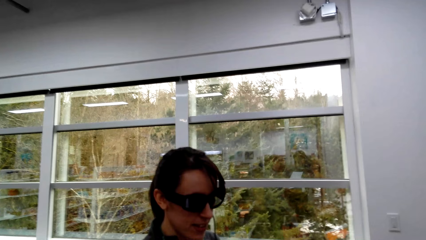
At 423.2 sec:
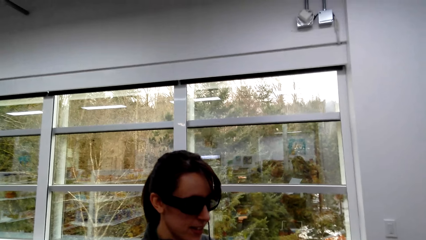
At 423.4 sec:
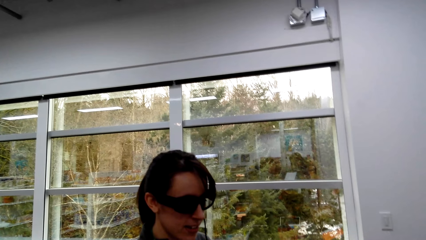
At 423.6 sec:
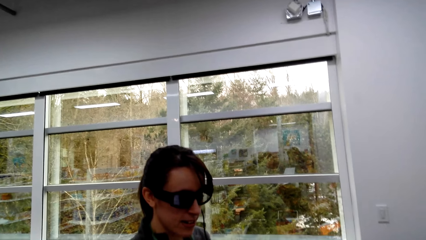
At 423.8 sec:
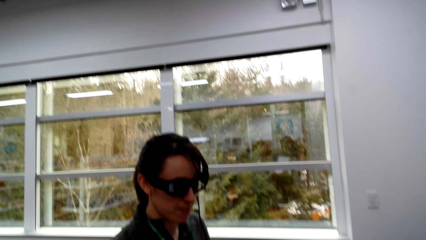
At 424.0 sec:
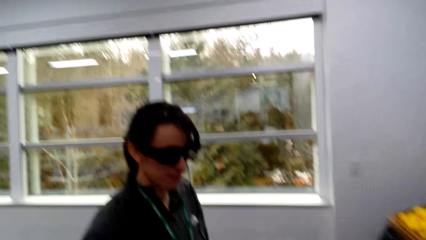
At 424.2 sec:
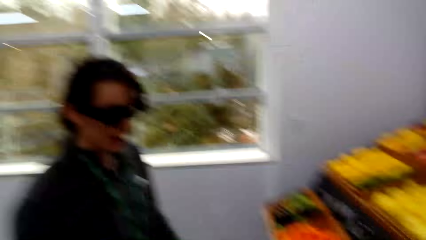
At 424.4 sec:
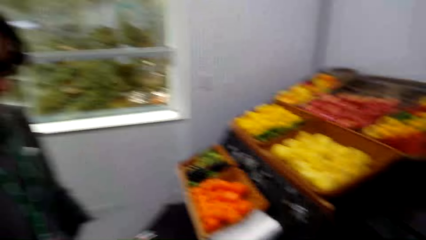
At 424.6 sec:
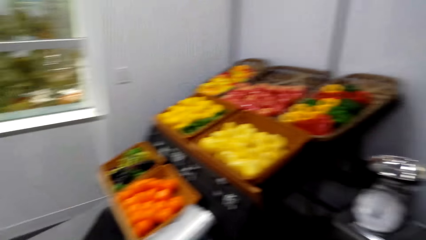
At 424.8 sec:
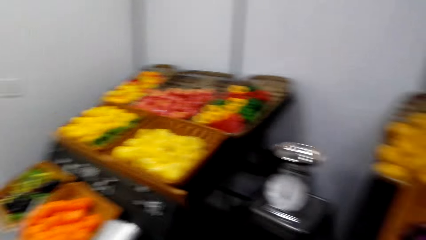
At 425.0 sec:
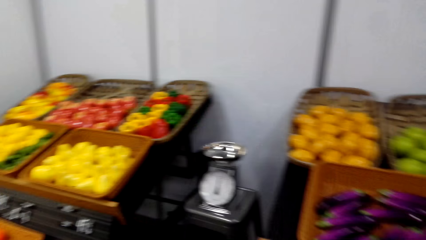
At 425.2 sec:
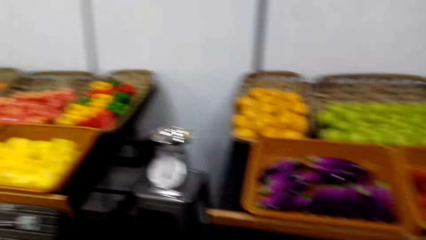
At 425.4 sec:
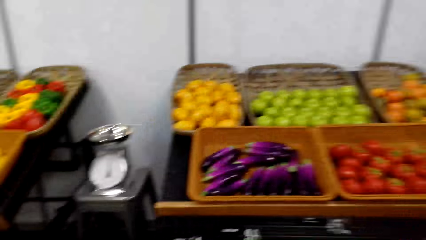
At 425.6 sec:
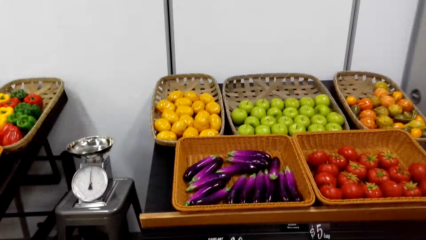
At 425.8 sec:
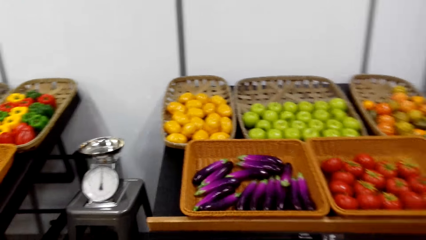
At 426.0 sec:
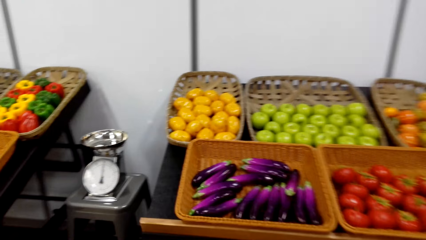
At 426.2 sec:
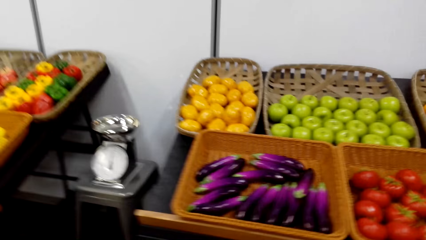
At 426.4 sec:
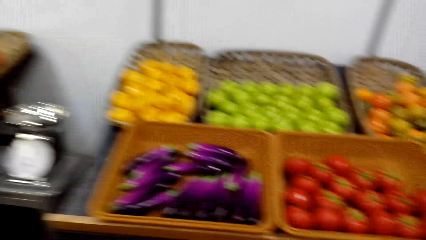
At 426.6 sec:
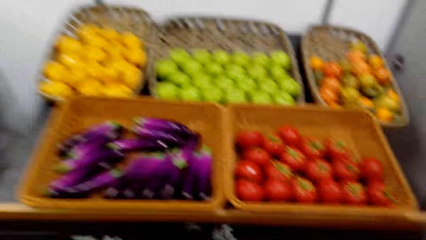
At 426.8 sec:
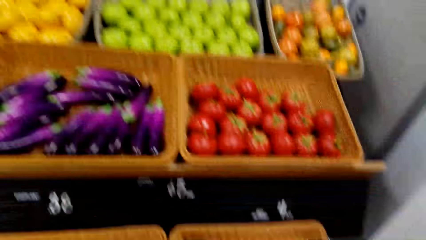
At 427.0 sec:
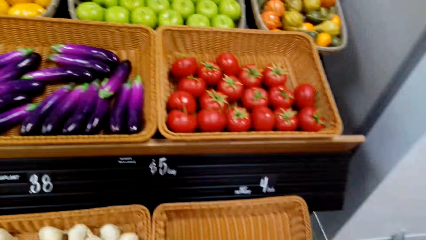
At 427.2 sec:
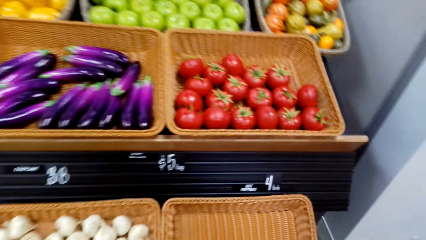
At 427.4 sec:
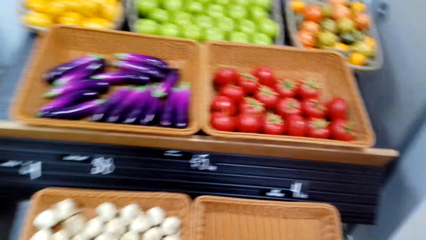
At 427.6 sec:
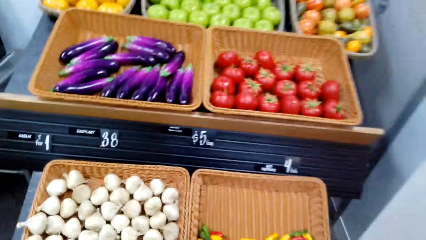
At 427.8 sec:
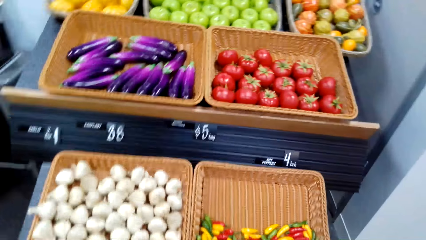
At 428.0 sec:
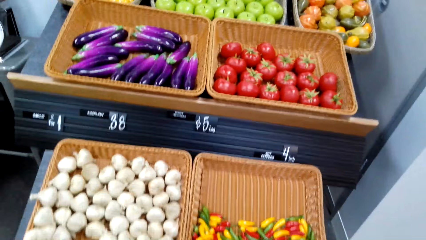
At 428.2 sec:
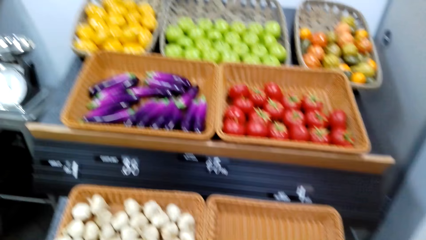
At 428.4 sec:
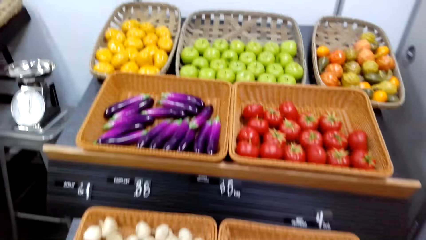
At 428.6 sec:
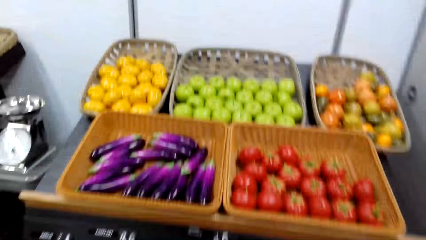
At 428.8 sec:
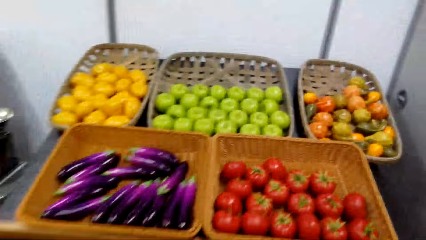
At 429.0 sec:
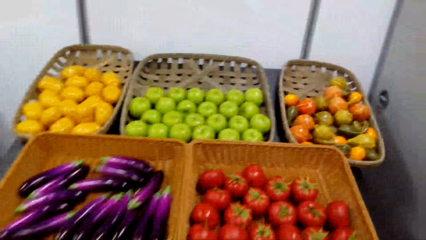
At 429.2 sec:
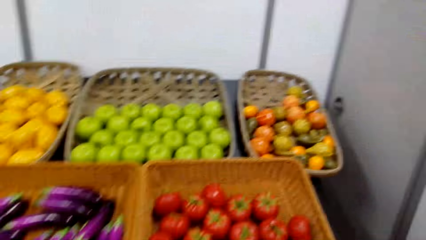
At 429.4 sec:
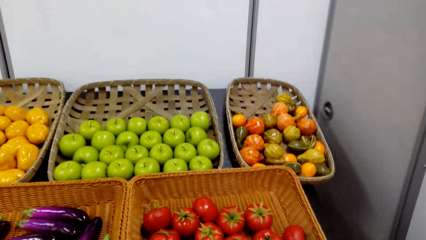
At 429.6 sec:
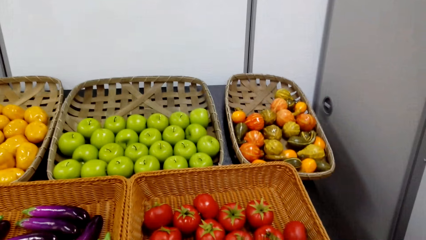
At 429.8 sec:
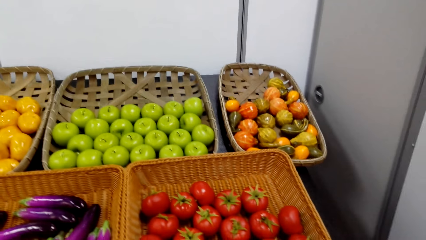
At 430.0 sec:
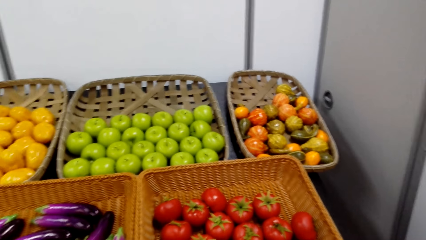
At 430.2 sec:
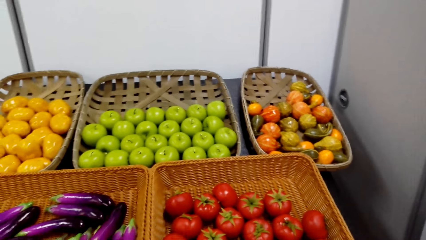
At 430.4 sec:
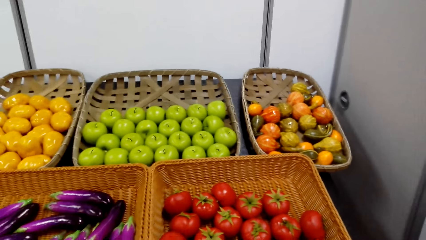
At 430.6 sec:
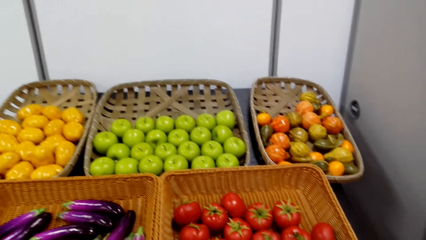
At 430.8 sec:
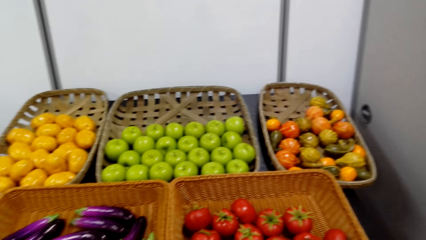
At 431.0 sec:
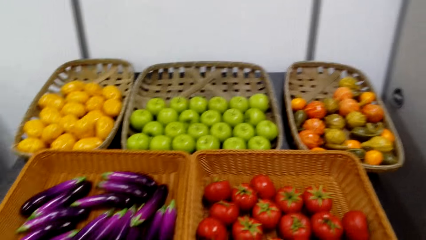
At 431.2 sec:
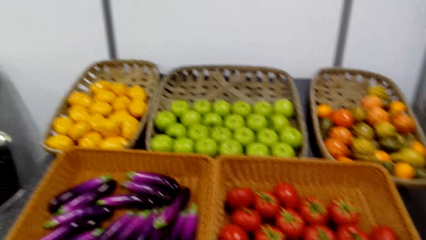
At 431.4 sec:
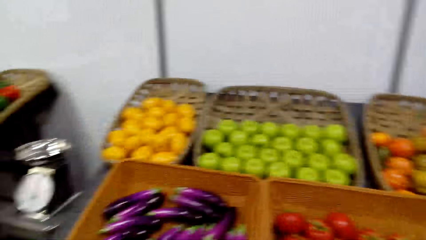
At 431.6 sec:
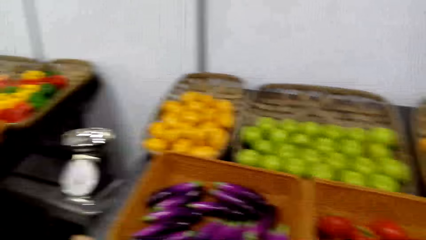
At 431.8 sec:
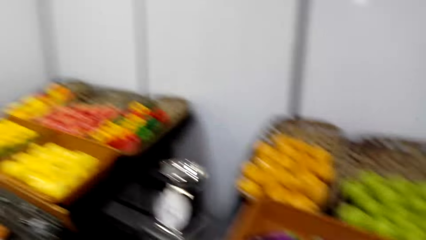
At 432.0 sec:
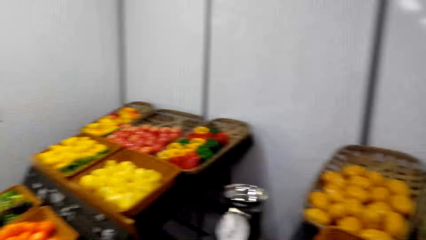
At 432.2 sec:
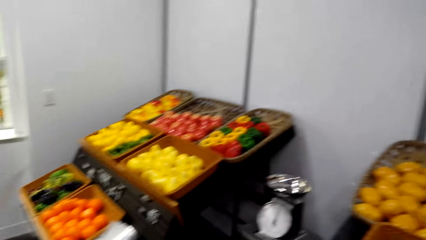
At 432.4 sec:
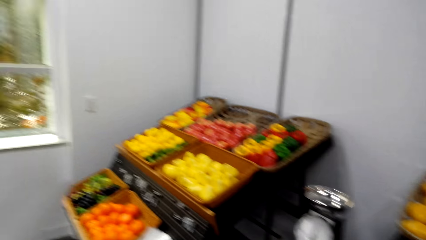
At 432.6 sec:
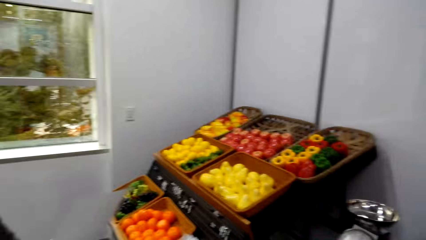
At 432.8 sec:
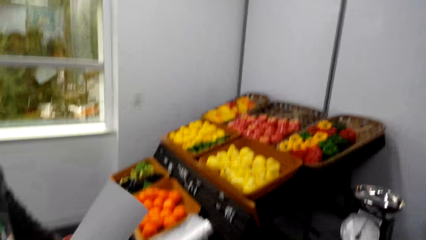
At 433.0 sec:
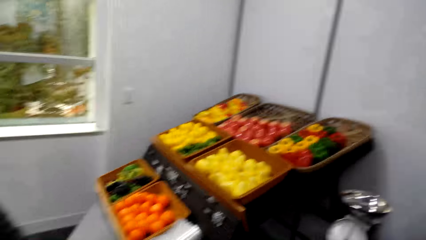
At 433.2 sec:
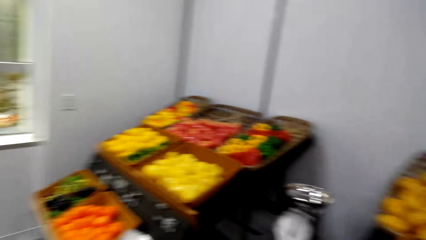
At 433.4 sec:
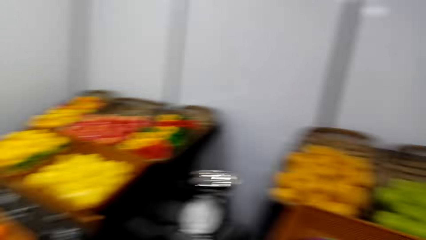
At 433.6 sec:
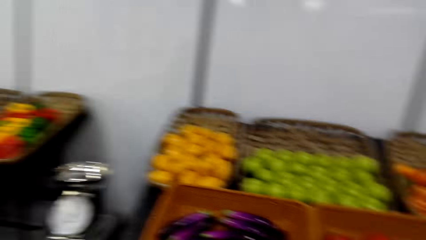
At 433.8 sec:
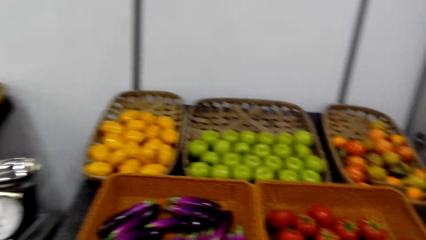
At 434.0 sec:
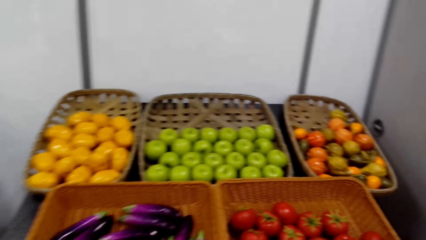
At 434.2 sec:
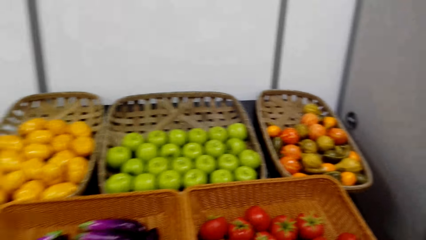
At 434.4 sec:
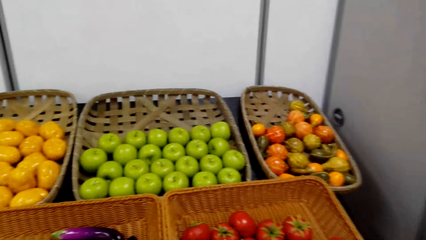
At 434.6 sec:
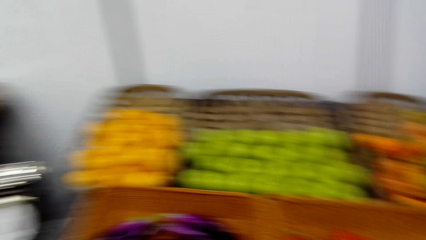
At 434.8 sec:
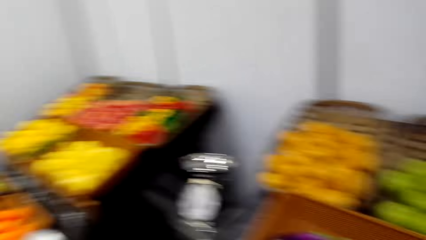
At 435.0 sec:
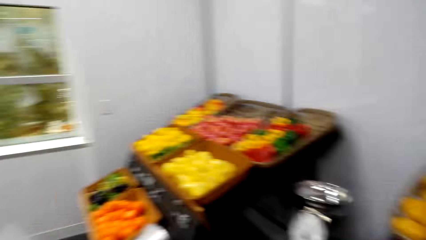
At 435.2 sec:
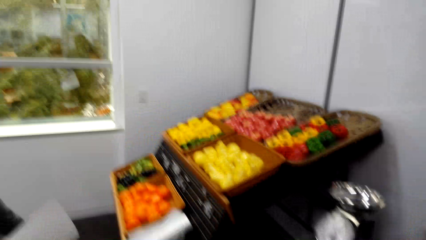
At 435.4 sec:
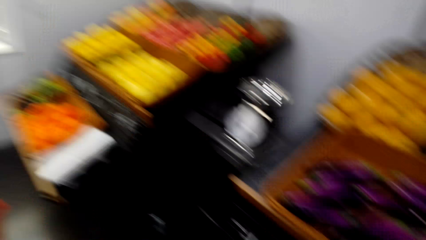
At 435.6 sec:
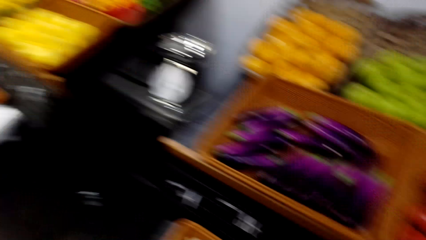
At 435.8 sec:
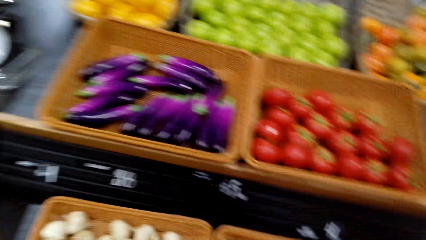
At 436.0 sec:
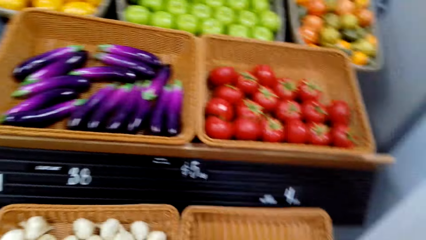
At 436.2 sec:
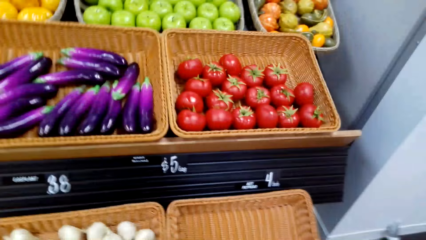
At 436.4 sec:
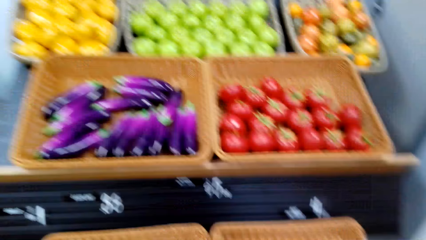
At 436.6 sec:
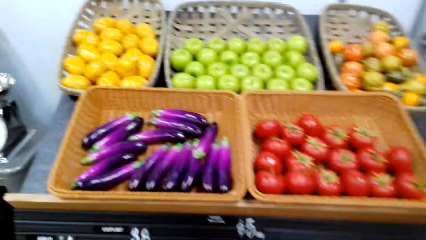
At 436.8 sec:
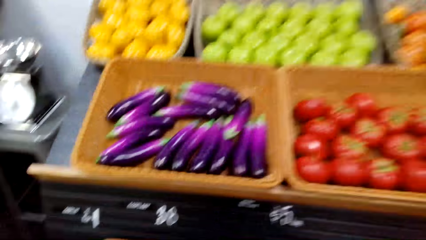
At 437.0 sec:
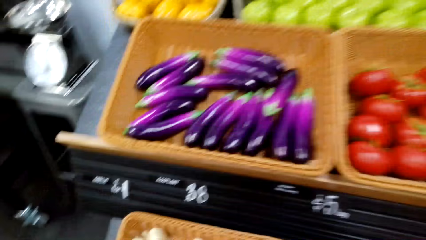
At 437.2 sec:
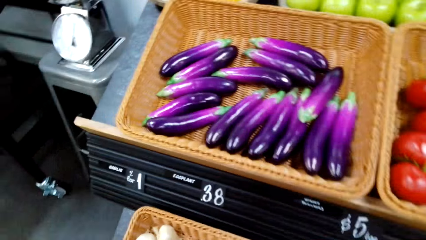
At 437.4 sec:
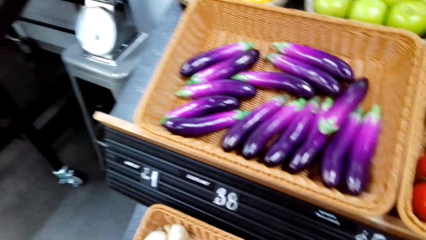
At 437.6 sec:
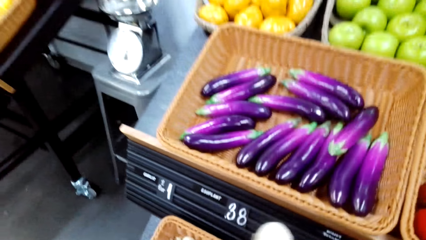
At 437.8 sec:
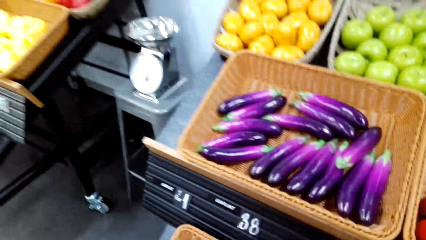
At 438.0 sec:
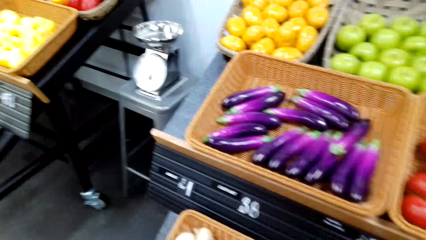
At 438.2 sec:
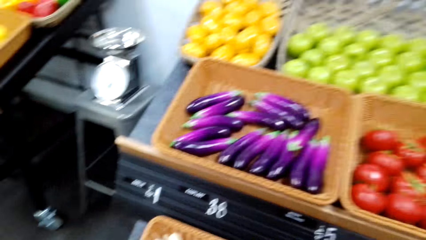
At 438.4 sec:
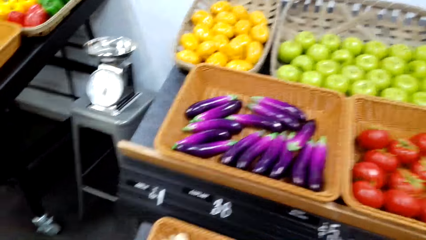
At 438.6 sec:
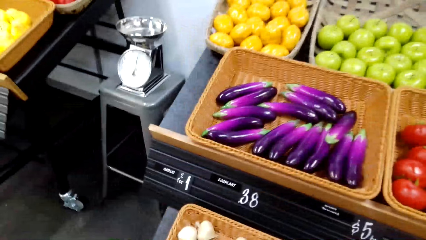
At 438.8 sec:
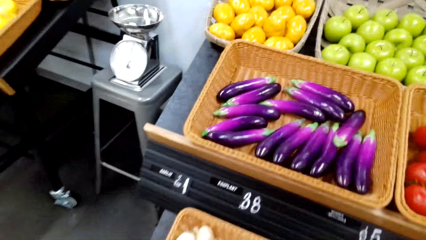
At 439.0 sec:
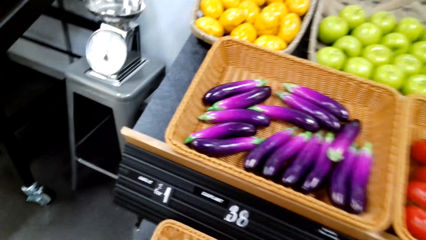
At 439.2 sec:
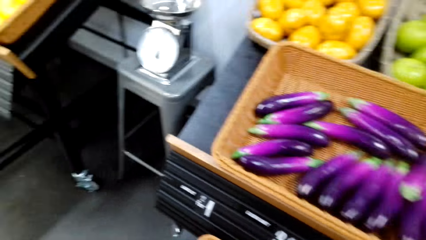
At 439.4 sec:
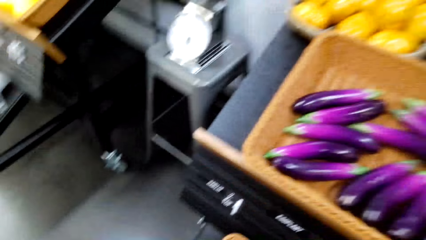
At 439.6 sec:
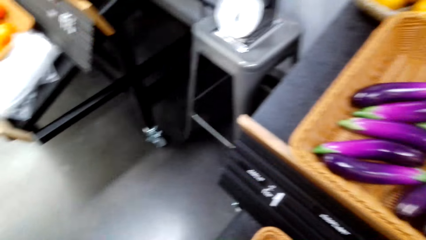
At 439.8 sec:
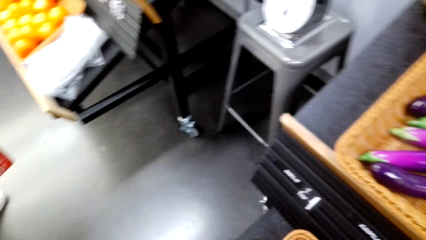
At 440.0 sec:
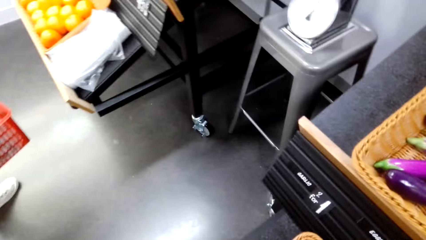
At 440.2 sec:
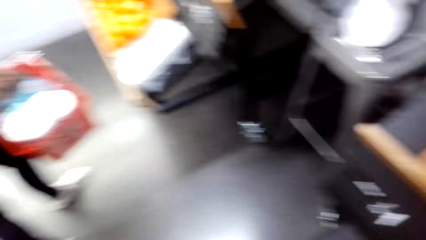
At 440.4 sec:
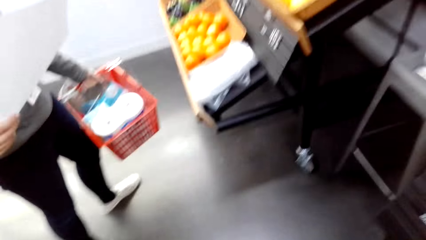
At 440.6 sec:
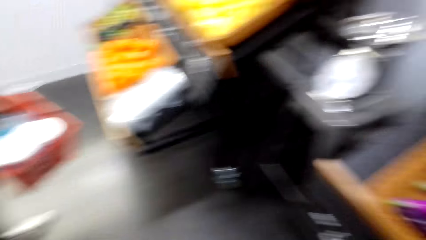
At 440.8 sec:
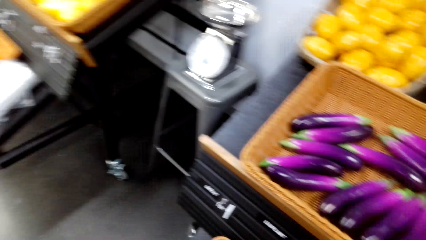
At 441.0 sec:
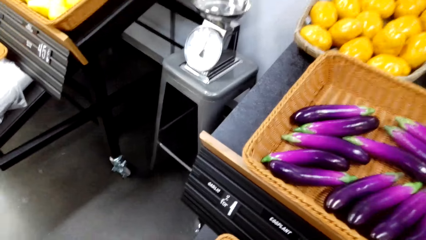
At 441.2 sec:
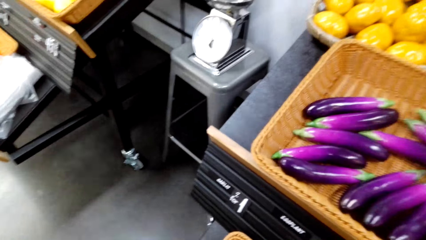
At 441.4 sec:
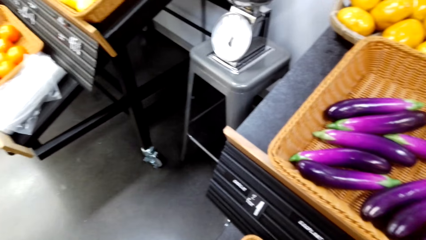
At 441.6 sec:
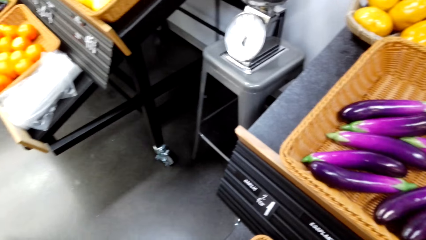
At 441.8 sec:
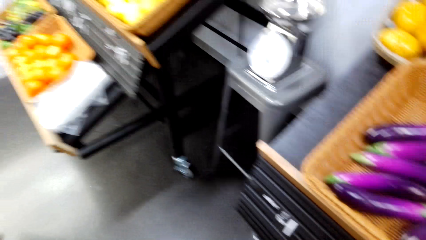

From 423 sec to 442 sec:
The camera wearer looks at grocery on the rack. They look around.
